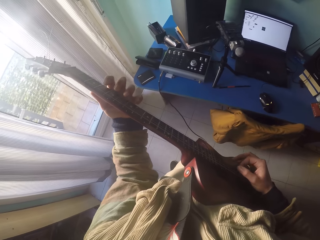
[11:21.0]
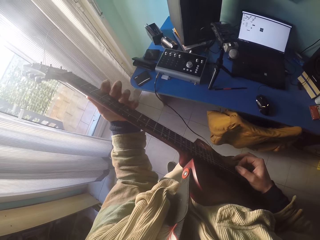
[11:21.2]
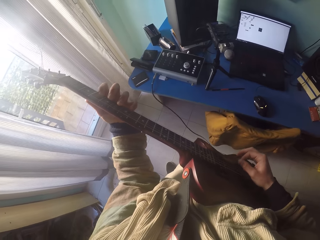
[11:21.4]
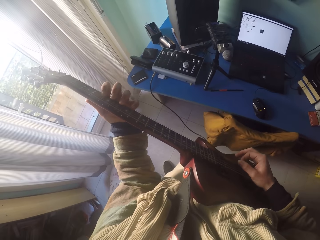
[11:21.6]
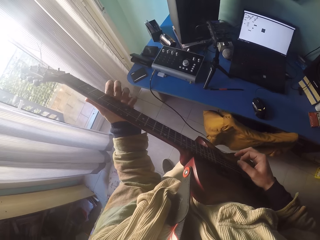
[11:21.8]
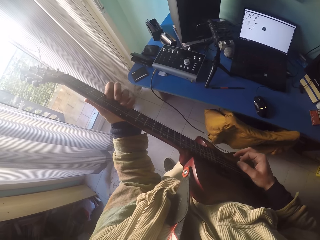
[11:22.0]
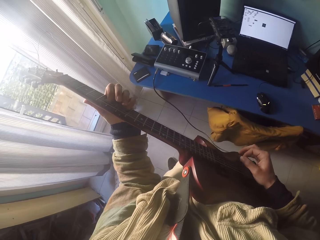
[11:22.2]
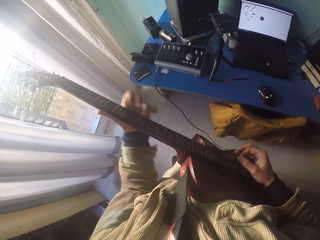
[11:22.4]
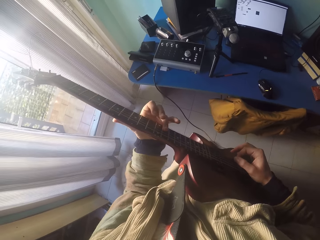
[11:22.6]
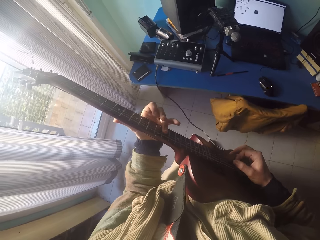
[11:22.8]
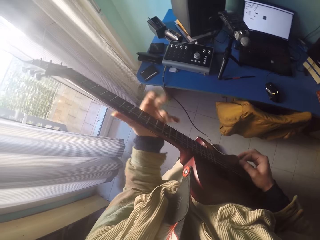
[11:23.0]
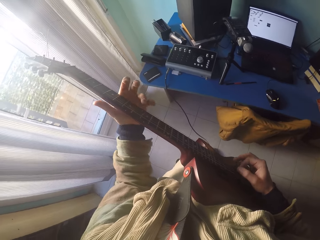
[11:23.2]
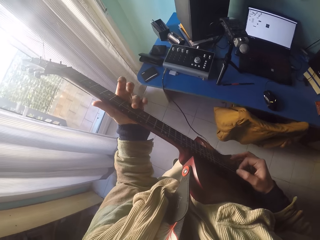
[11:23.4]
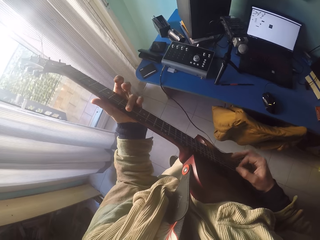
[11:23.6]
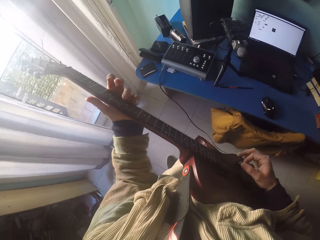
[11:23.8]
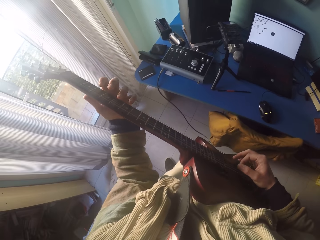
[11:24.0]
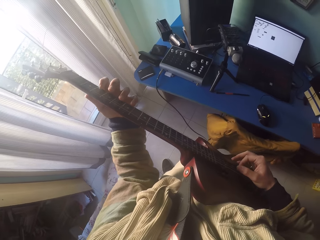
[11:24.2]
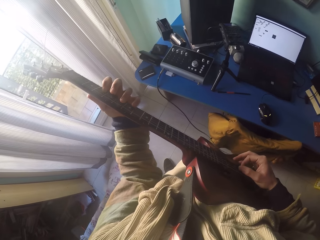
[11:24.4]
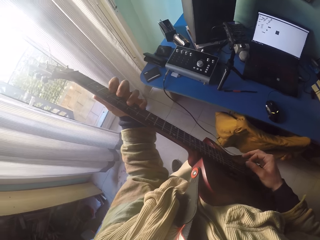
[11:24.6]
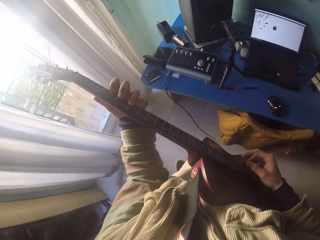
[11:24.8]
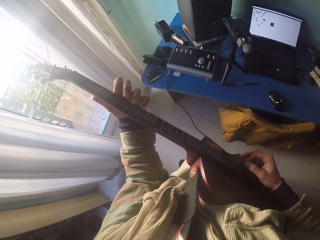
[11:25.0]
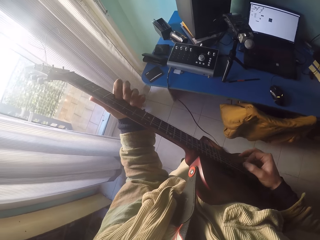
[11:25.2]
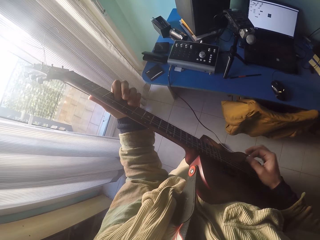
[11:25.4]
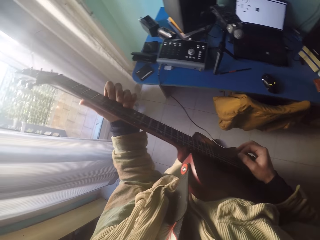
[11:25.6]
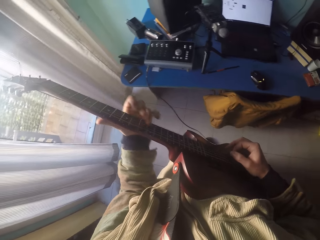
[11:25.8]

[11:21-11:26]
The camera wearer plays the guitar fret markers with hand fingers.

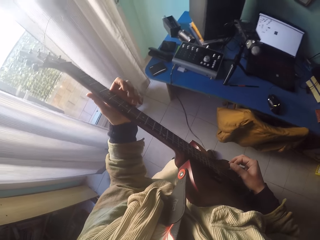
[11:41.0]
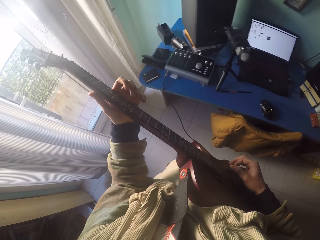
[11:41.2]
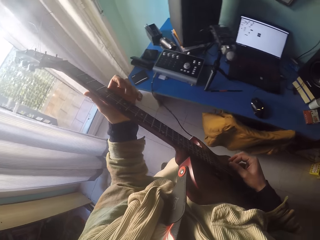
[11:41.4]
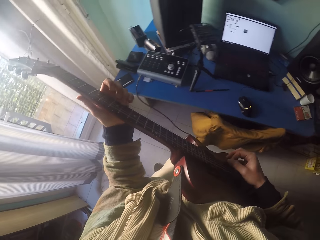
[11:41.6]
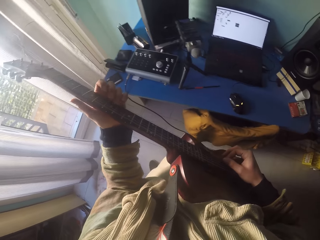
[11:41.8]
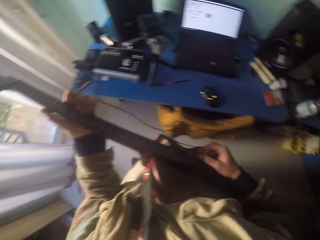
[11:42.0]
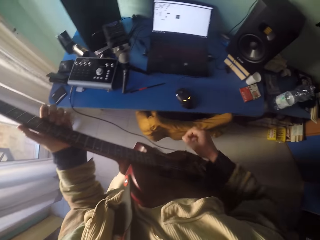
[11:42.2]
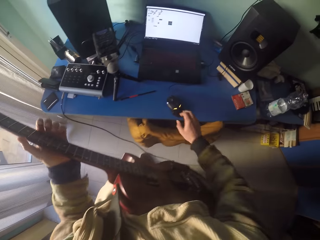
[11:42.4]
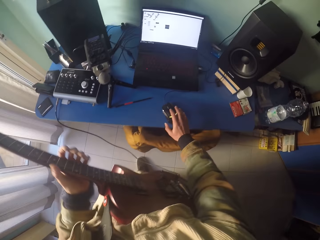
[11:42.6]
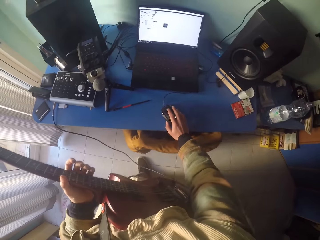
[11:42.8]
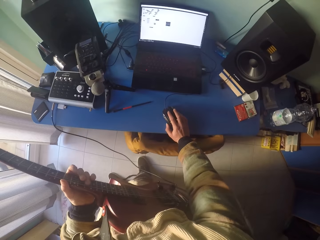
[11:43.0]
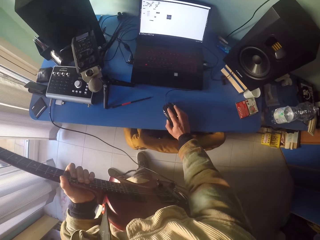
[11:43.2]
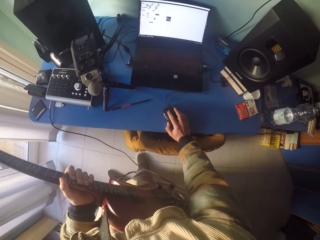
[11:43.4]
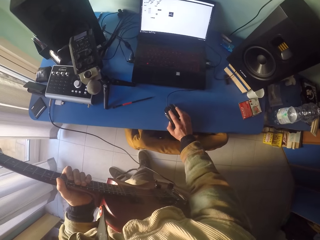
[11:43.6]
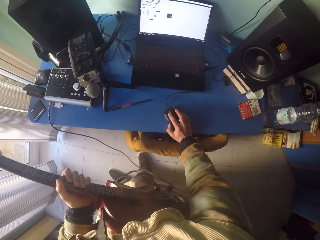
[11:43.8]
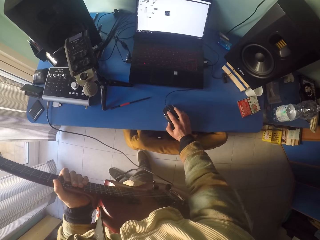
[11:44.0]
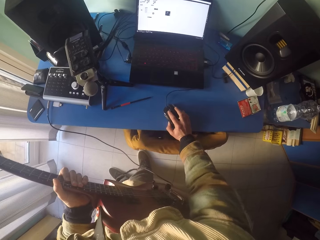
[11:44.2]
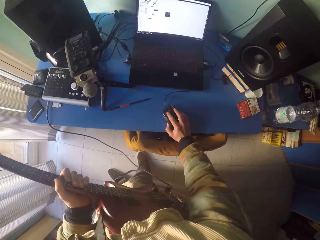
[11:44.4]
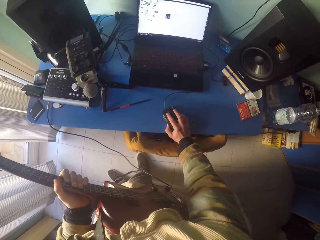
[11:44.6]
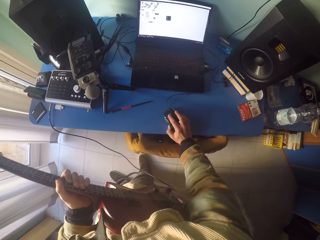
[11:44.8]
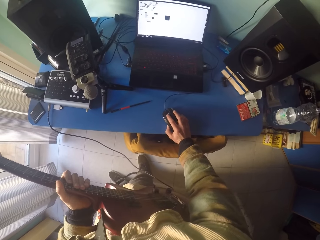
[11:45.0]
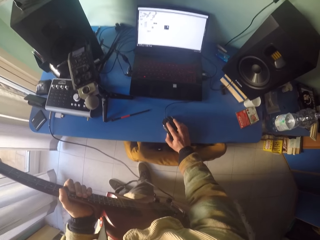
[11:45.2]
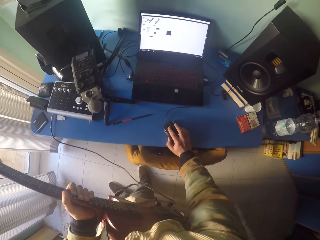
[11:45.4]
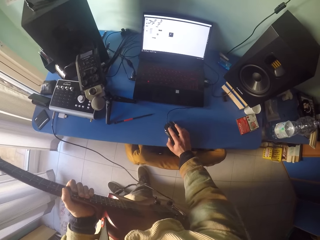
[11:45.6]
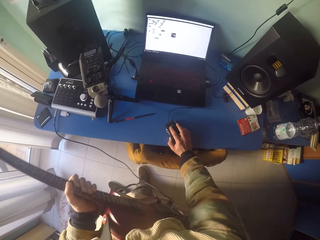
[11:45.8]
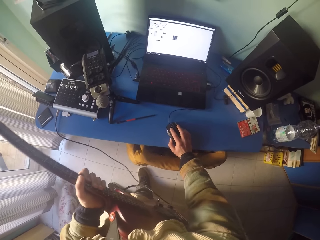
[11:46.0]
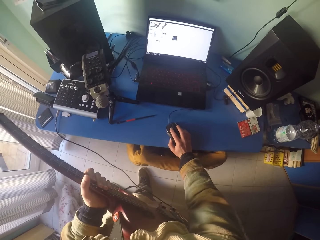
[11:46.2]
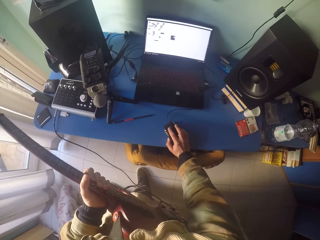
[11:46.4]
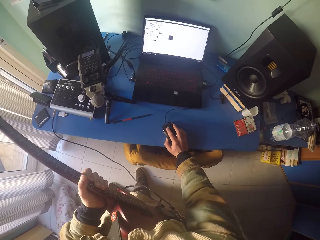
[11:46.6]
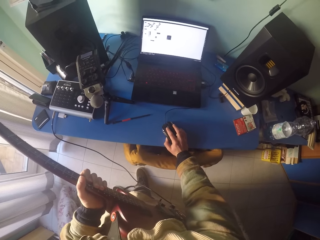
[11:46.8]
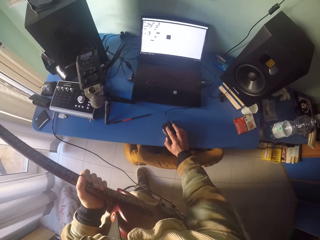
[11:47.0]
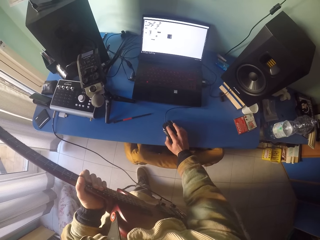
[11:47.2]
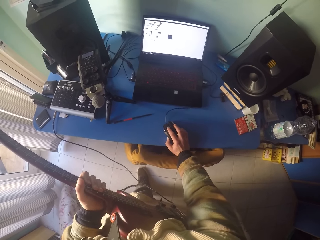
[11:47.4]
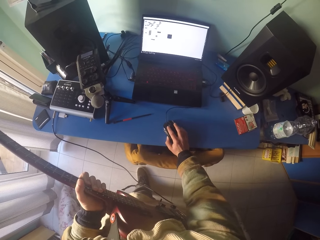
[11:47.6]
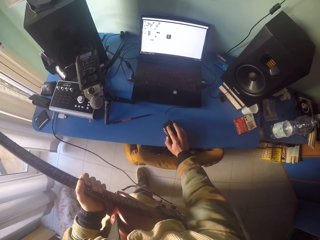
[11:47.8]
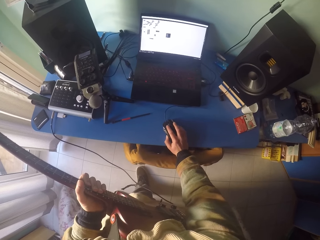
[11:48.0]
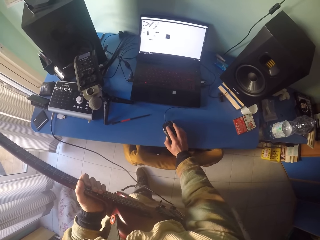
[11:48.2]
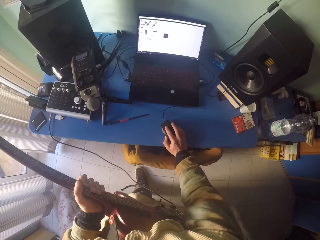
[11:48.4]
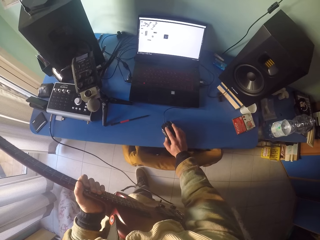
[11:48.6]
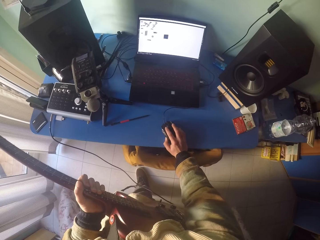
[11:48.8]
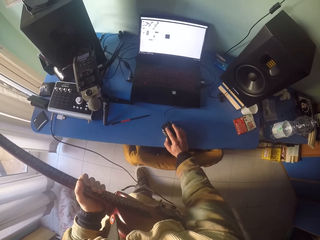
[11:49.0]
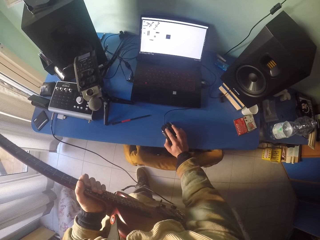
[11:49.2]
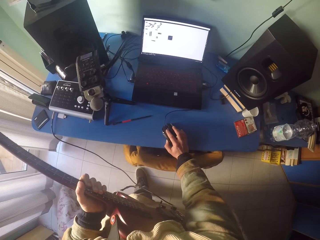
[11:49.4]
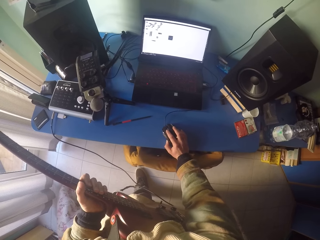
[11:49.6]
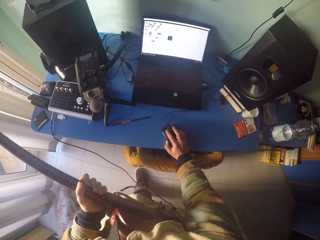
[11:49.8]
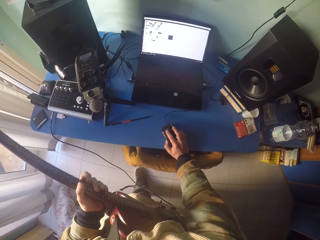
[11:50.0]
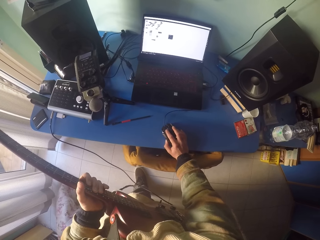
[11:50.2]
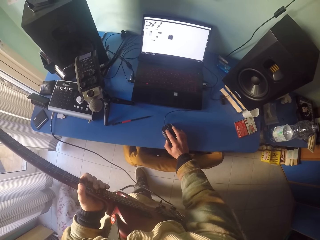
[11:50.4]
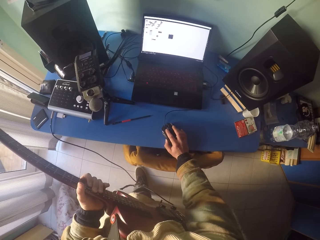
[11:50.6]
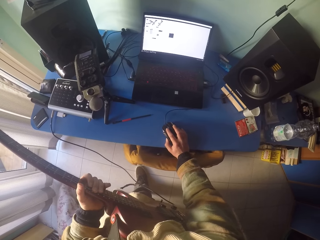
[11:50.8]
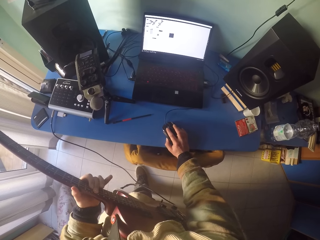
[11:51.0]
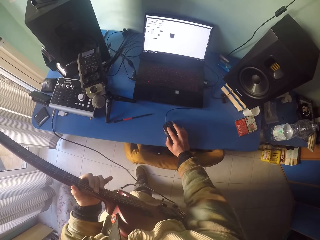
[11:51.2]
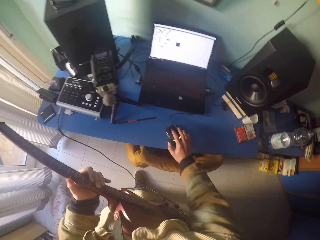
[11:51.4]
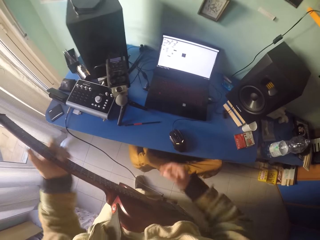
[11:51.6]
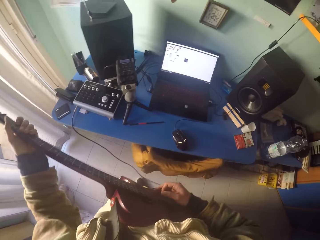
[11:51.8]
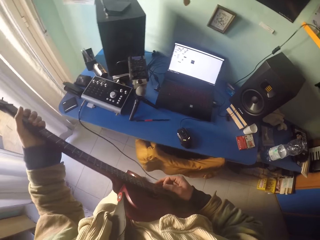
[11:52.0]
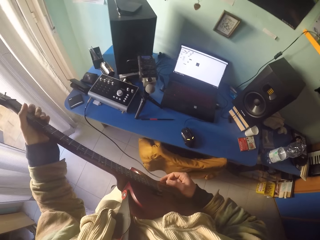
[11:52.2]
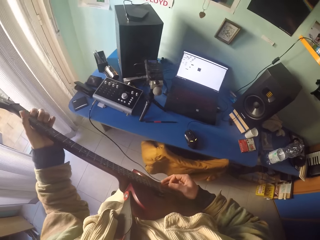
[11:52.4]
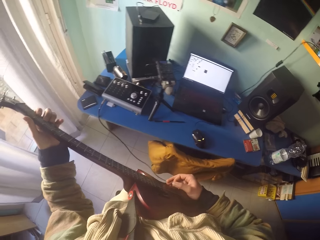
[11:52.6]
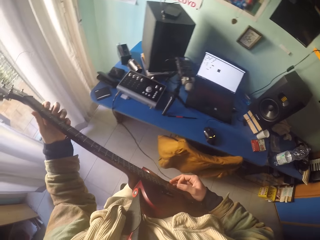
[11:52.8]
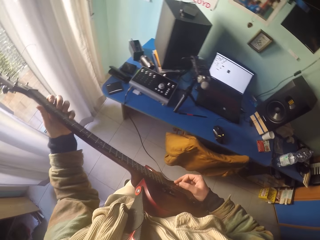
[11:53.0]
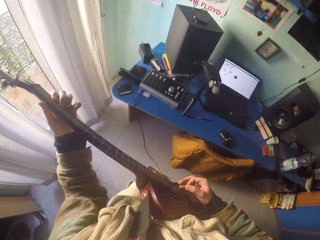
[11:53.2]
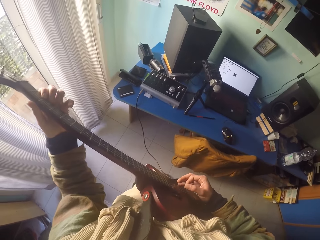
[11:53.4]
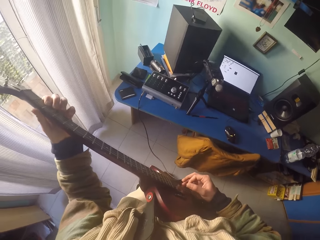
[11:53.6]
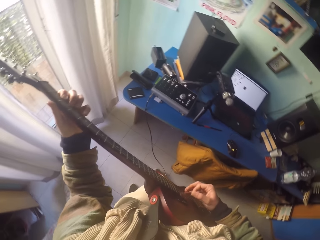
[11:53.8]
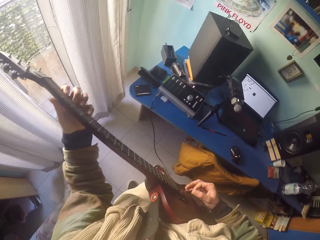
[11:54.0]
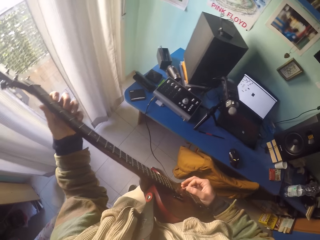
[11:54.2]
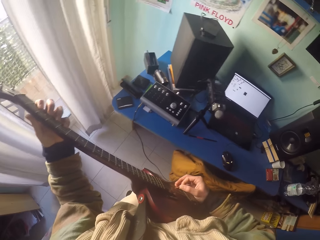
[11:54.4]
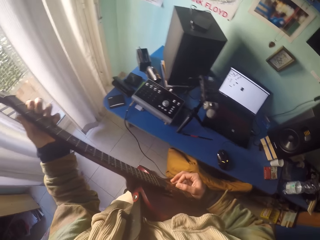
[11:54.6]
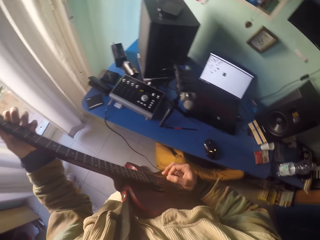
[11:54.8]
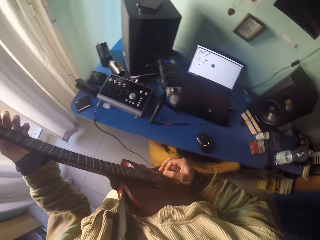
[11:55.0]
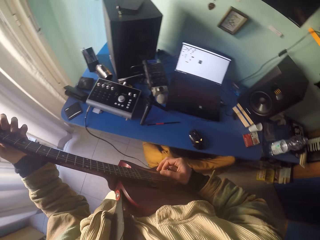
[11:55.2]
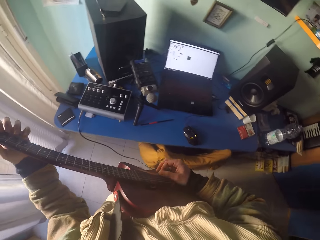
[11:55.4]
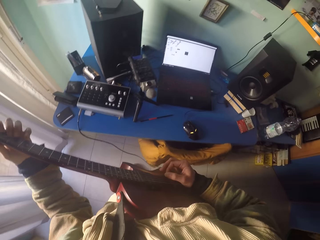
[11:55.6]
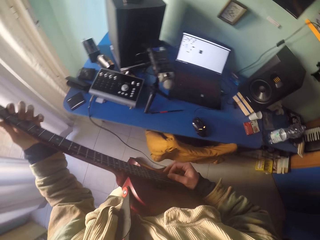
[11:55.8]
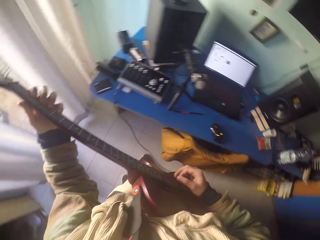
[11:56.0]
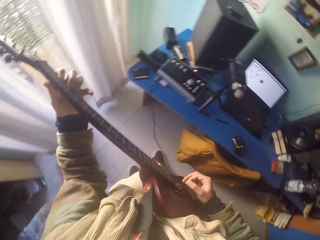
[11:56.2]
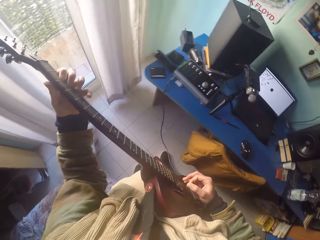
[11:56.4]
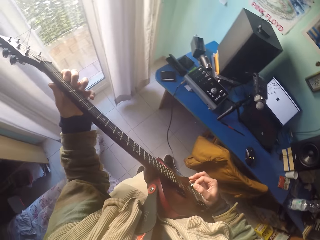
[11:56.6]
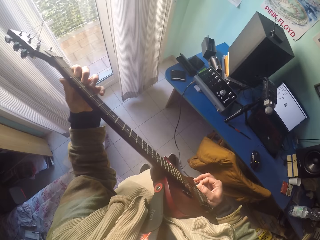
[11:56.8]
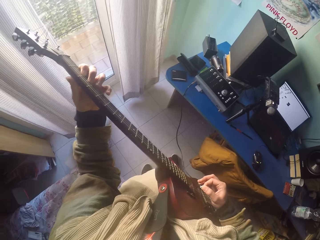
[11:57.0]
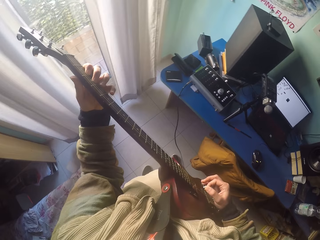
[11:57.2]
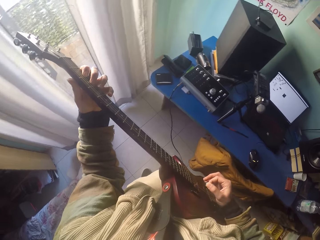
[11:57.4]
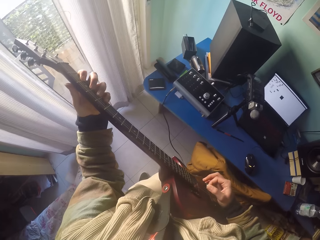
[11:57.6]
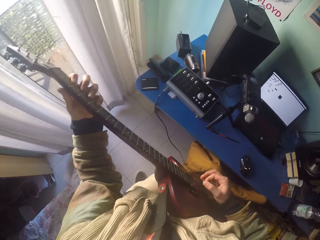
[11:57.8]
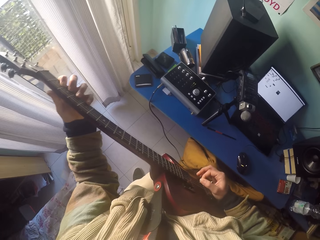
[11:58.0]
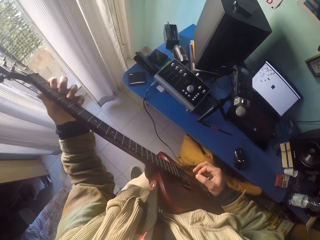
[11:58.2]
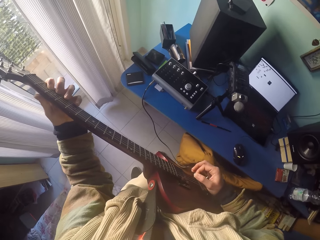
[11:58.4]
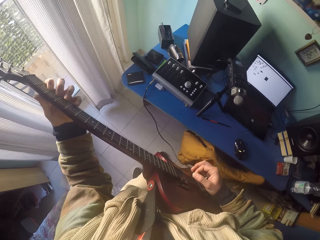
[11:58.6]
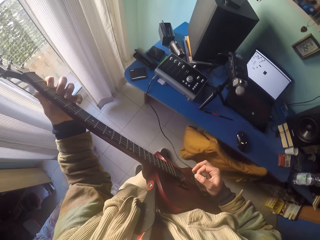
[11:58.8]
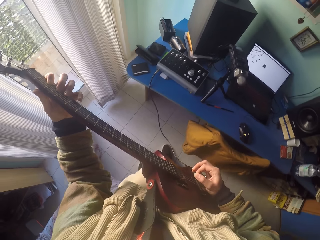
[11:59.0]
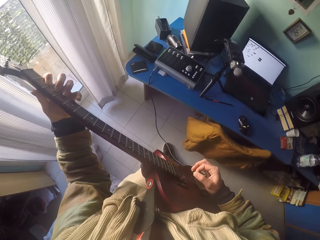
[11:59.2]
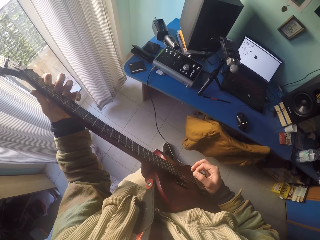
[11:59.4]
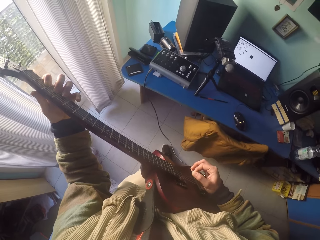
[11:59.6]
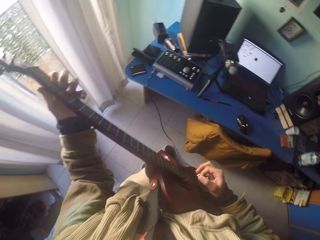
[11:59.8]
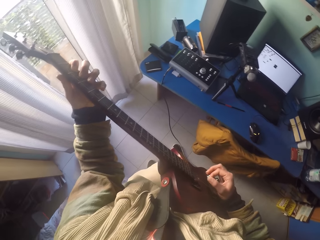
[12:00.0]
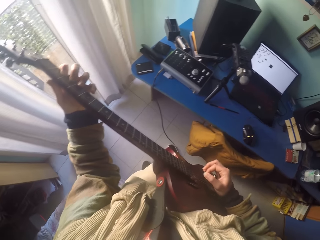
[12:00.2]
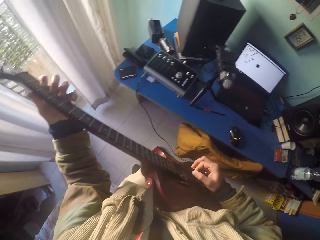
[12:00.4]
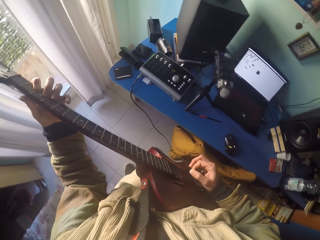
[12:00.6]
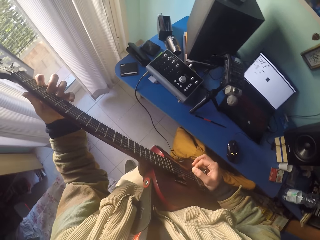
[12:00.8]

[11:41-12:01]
The camera wearer removes a hand from the guitar and moves the hand towards the table. They hold a black plastic laptop mouse on the blue table. They operate on the laptop with the black plastic laptop mouse. They remove the hand from the mouse. They move hands. They play the guitar fret markers with hand fingers.
